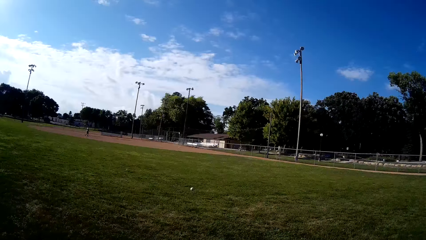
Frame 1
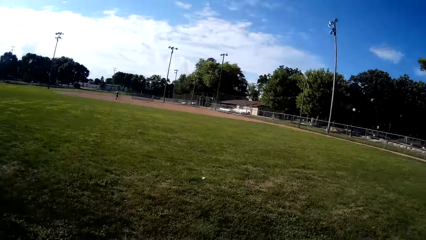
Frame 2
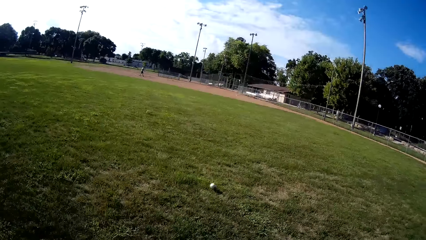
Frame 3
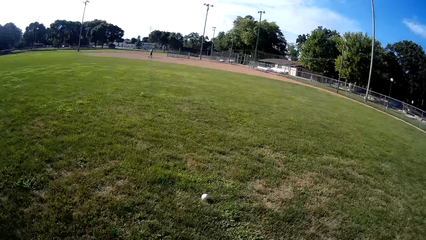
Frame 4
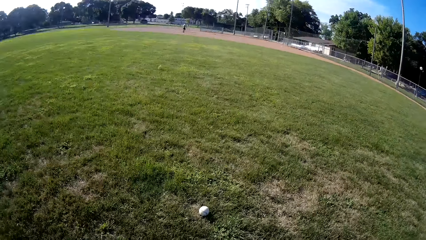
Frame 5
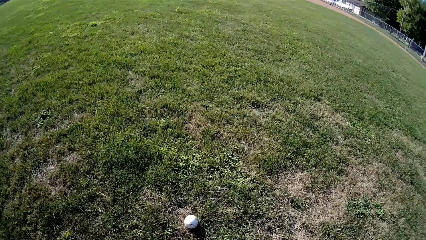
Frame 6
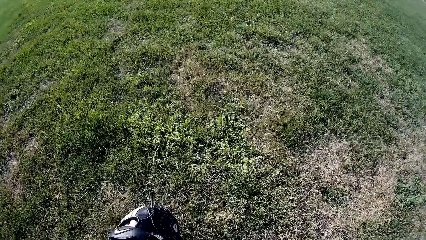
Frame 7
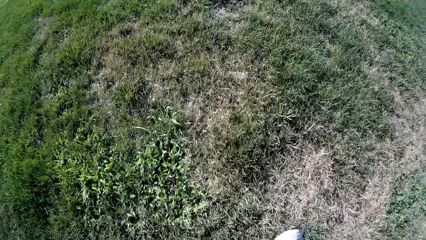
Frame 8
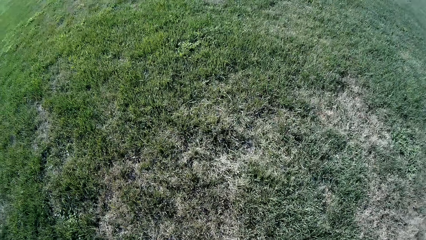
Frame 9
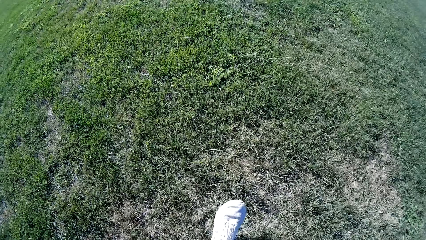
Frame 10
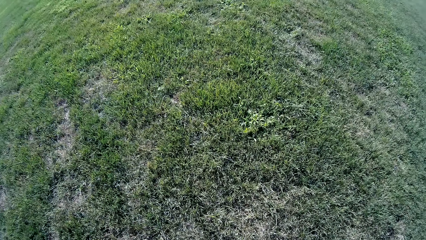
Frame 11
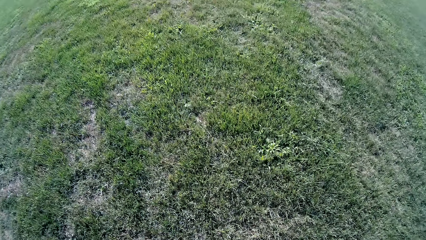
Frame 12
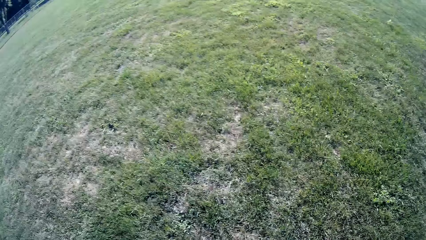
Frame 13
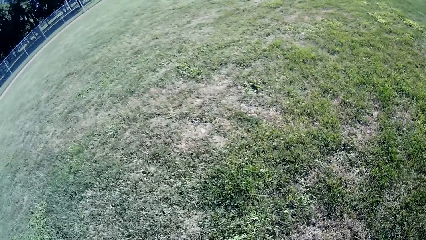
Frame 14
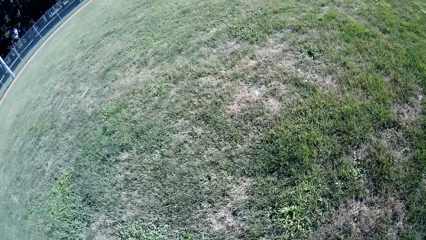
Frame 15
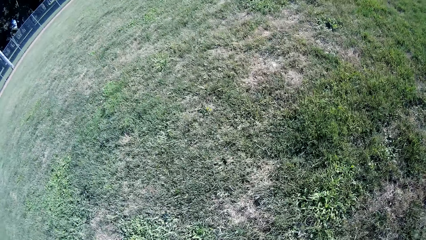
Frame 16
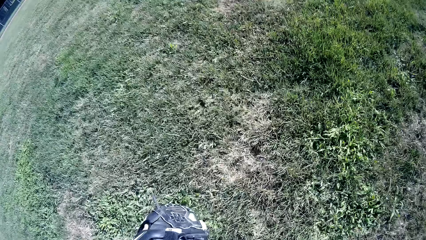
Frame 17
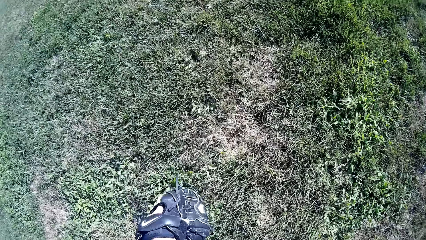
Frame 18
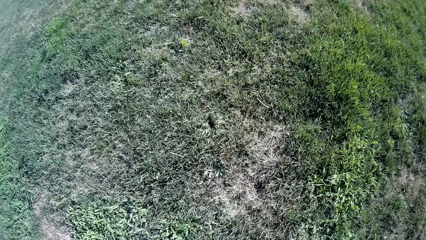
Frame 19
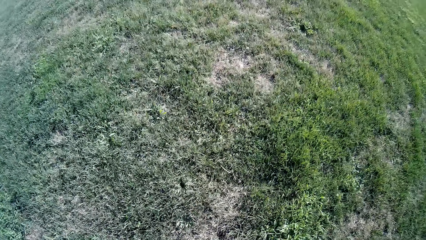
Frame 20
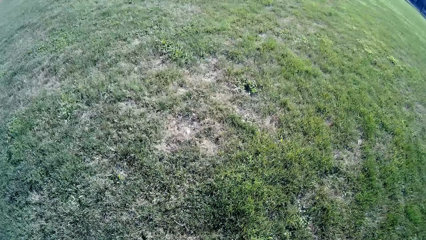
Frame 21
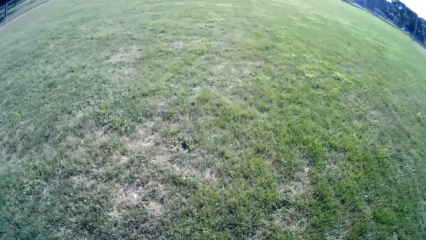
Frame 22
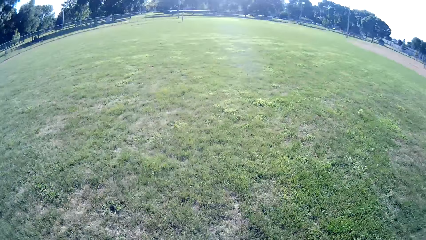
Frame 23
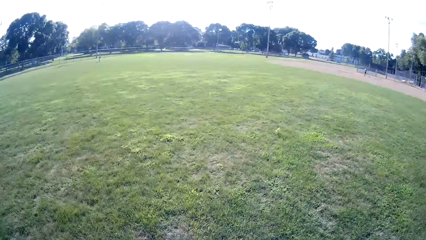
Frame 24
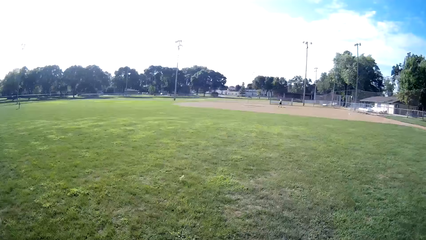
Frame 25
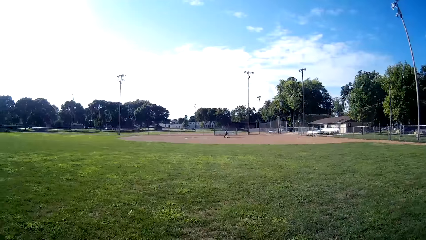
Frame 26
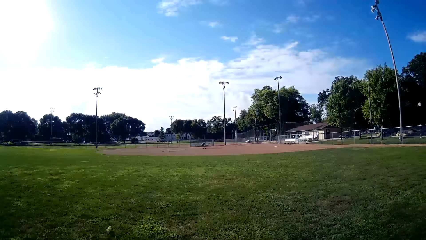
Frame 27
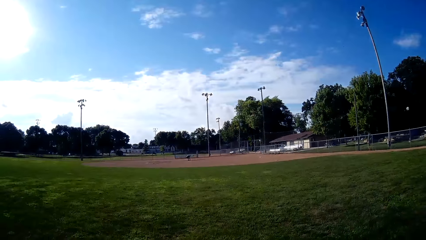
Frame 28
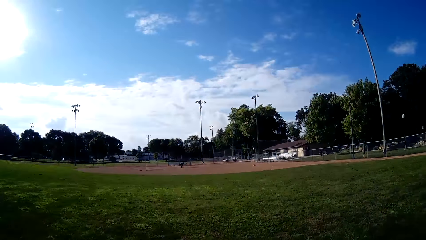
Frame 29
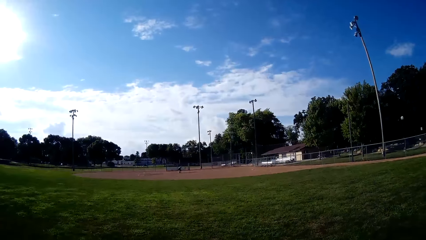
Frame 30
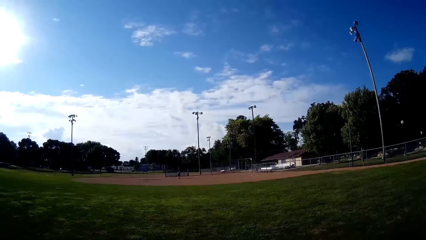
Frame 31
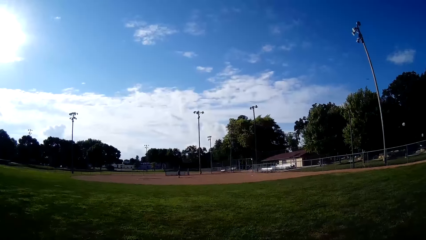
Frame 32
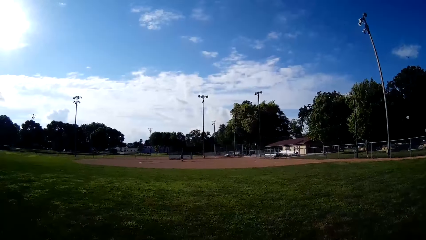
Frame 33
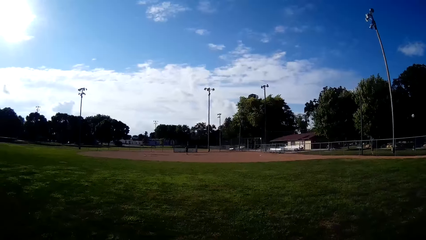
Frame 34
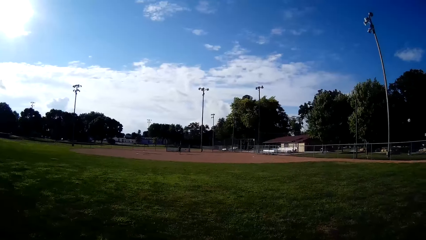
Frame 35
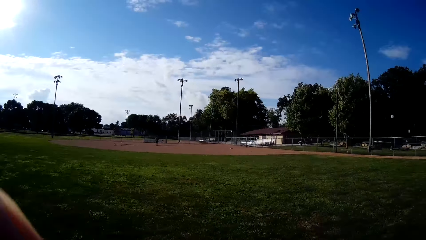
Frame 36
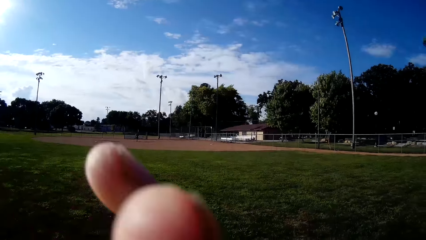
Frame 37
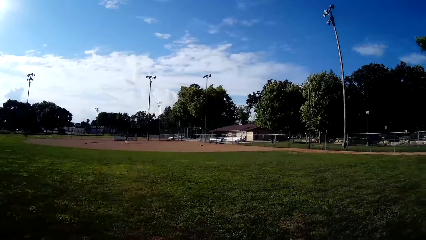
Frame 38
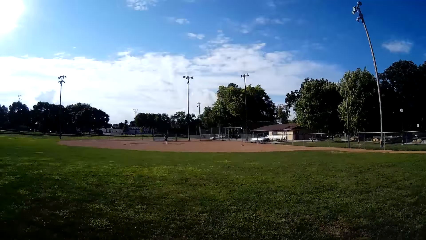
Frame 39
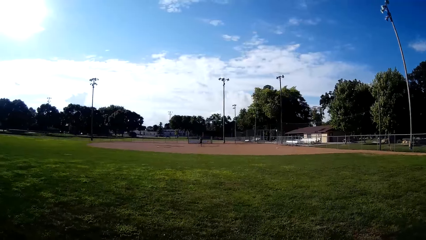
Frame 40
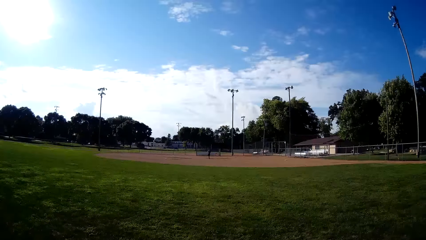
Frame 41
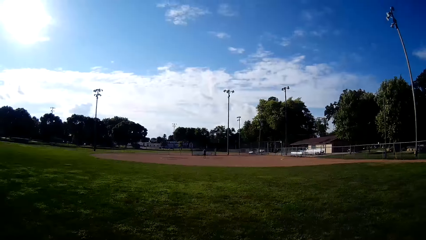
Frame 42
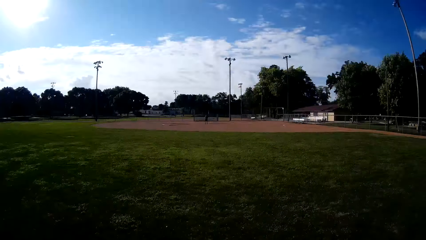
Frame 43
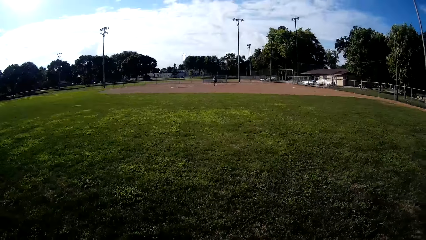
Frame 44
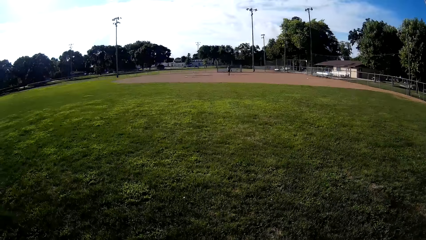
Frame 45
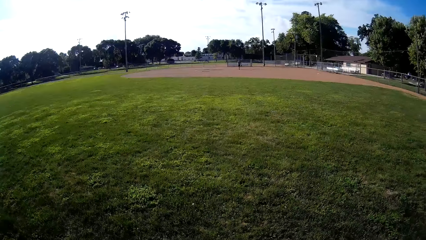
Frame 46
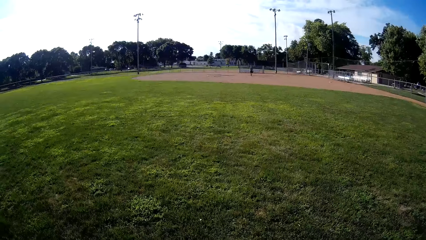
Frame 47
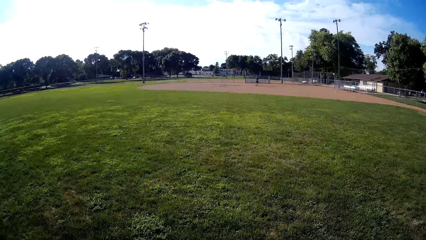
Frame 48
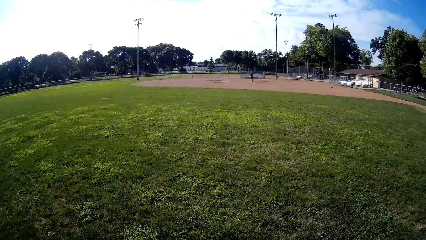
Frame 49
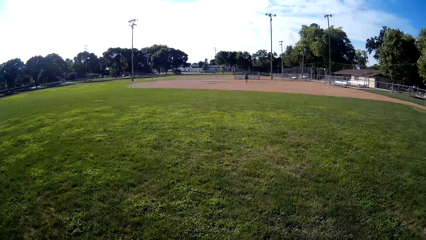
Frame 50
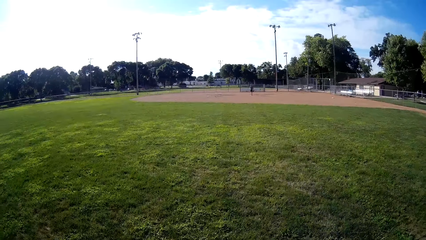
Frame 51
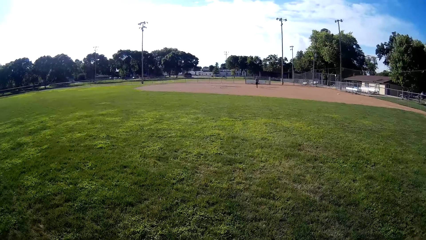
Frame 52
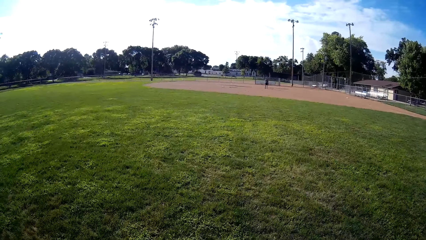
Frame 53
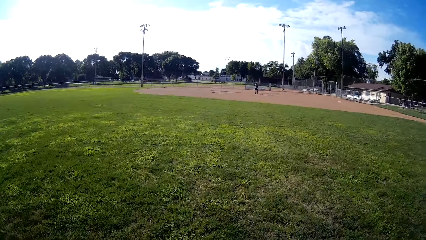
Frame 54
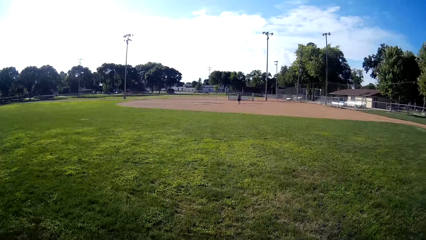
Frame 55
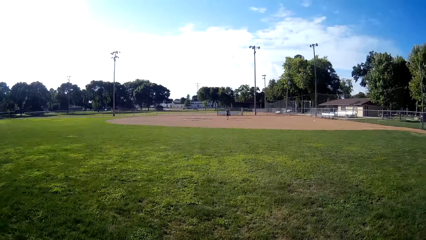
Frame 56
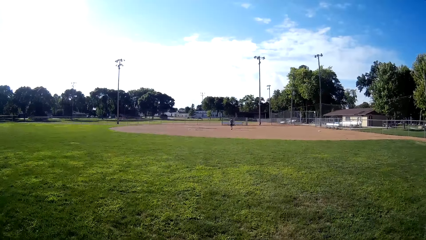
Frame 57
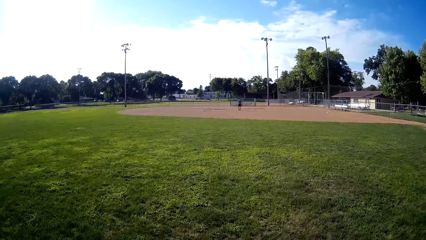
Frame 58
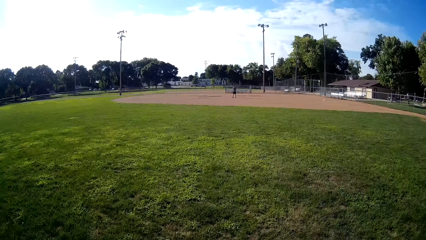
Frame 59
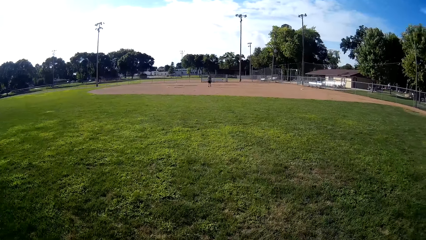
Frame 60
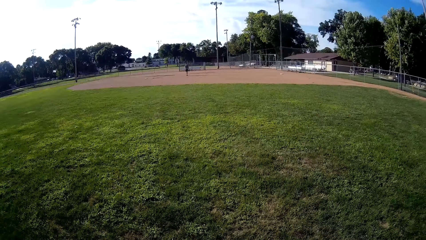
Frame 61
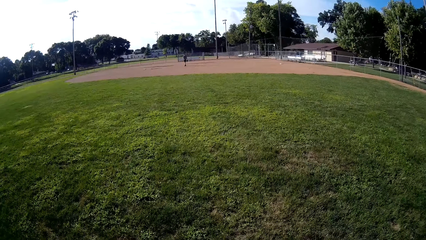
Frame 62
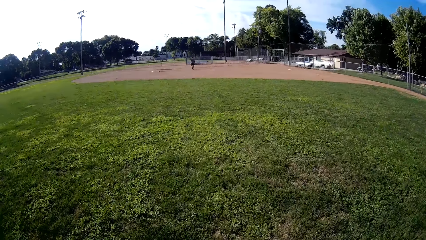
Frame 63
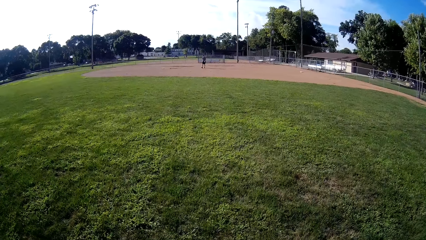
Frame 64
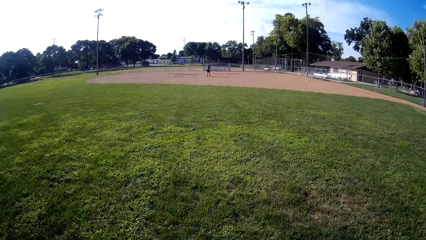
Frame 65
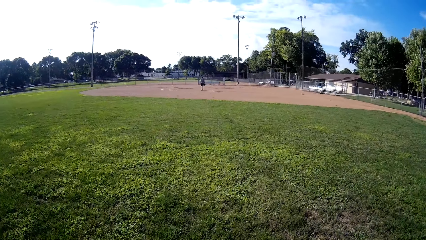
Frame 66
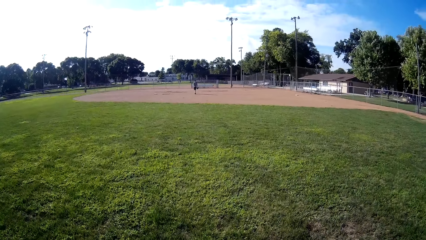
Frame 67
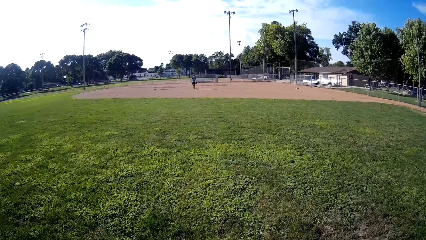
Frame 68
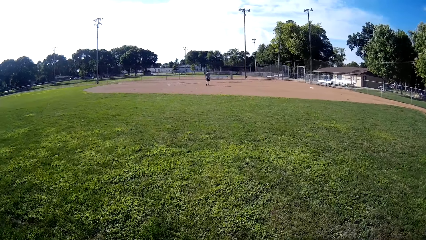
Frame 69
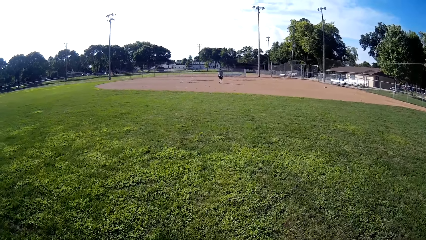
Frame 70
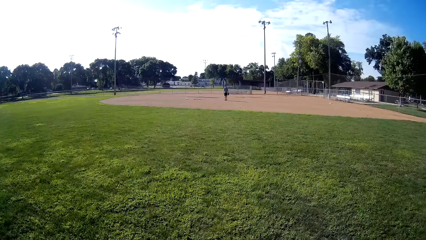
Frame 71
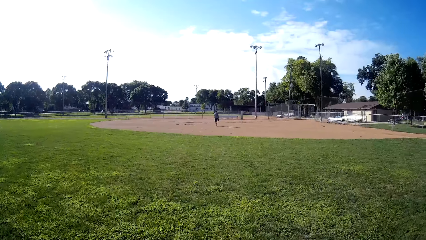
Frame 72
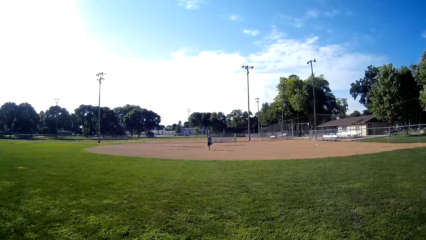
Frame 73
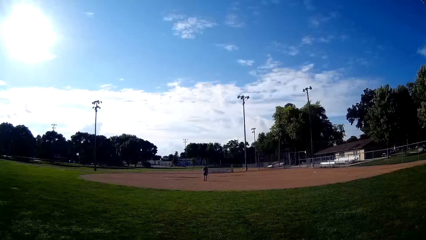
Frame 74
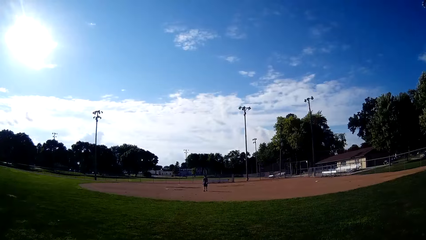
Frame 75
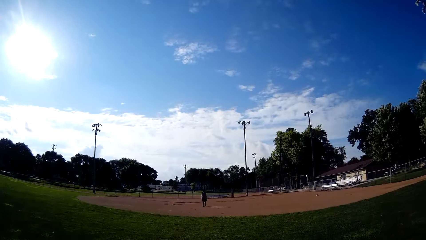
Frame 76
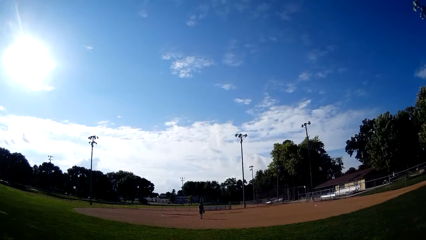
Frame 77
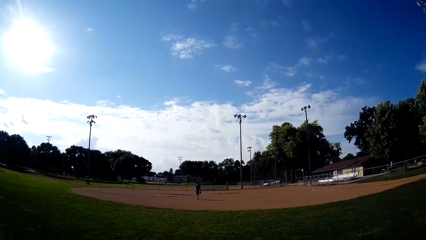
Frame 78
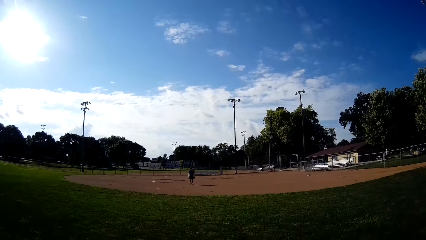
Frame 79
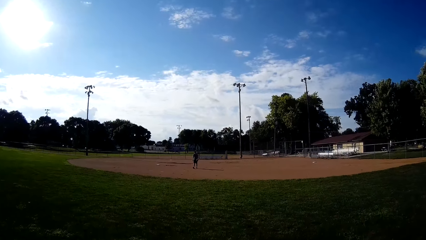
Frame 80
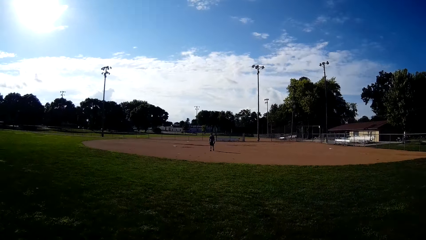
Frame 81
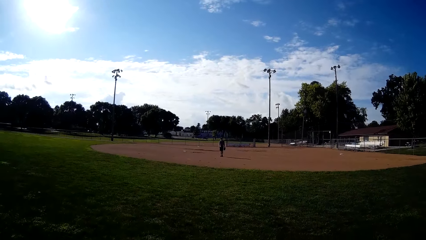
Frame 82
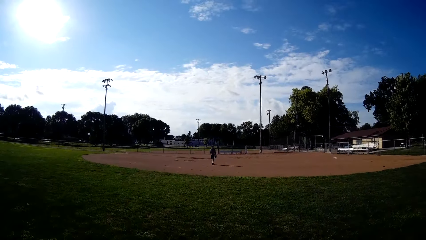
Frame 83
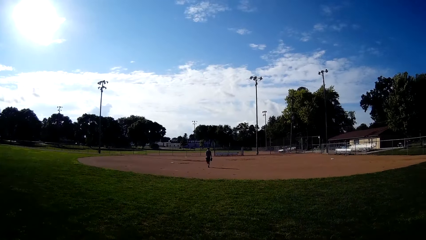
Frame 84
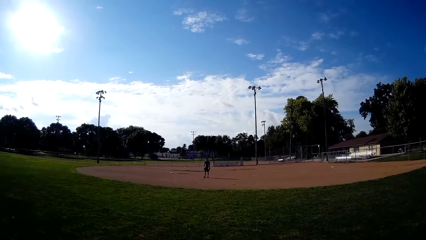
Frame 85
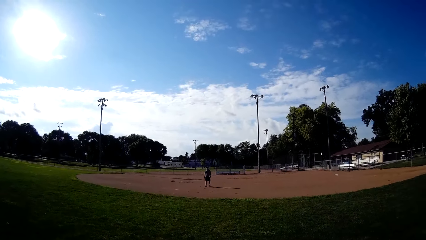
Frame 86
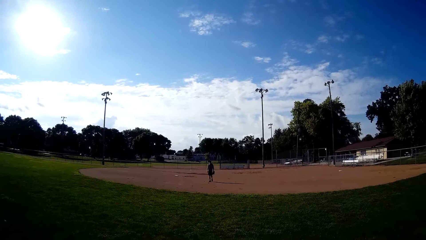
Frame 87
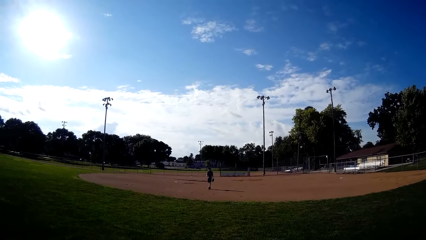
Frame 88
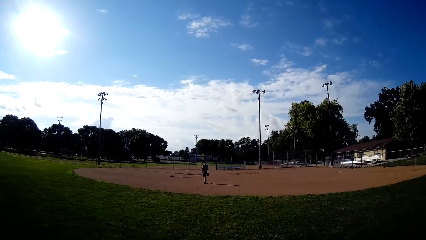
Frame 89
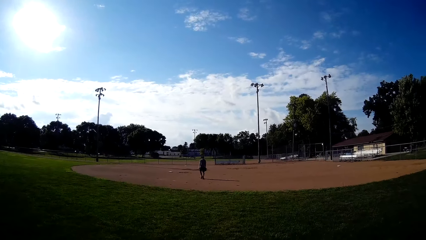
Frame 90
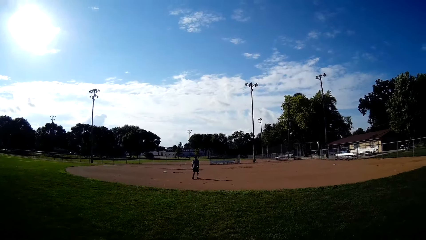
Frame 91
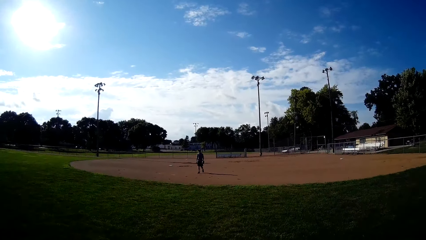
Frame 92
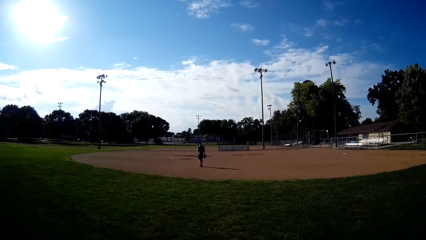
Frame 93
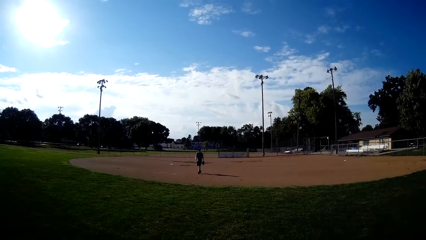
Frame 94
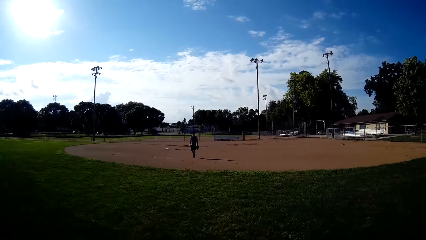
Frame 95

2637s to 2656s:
The camera wearer walks towards the thrown baseball. They pick up the ball from the ground. They walk on the field. A man walks on the field. The camera wearer talks to the man. They walk away from the field towards the baseball bat on the floor.
